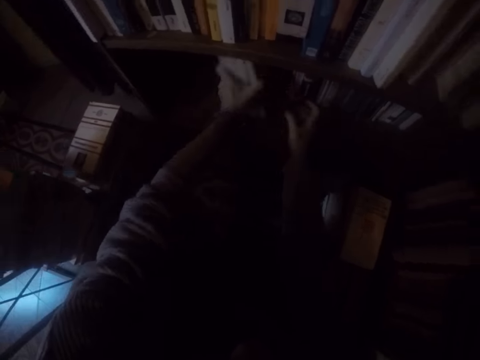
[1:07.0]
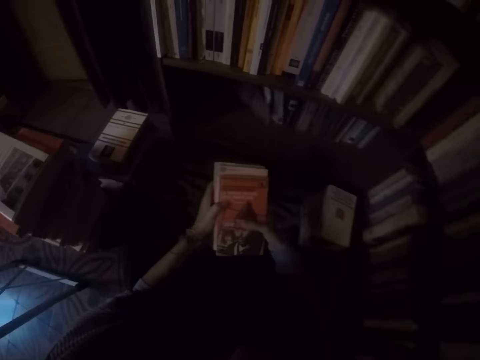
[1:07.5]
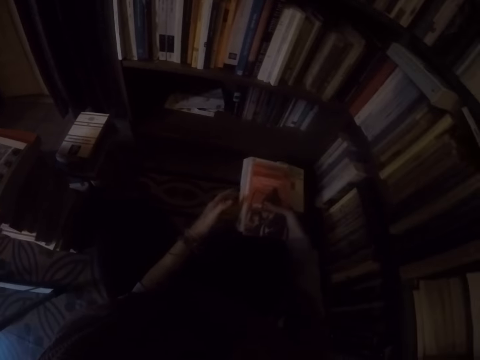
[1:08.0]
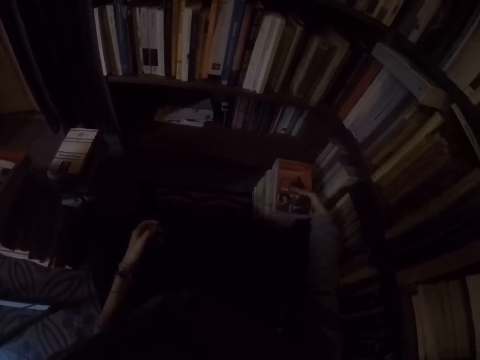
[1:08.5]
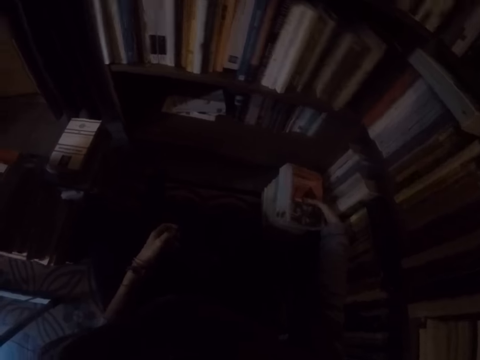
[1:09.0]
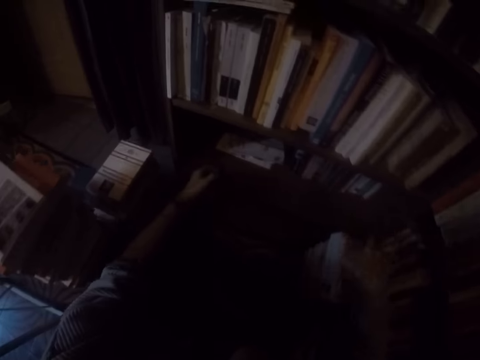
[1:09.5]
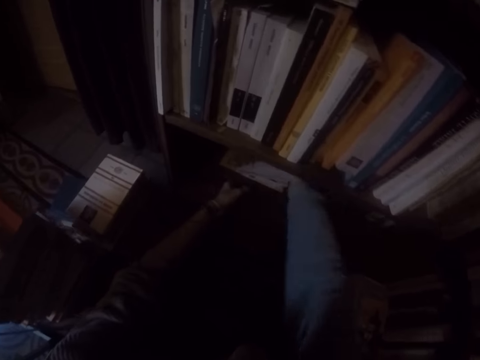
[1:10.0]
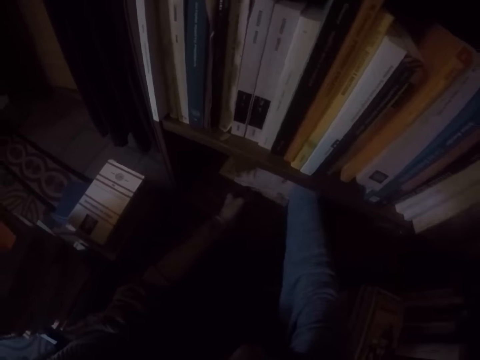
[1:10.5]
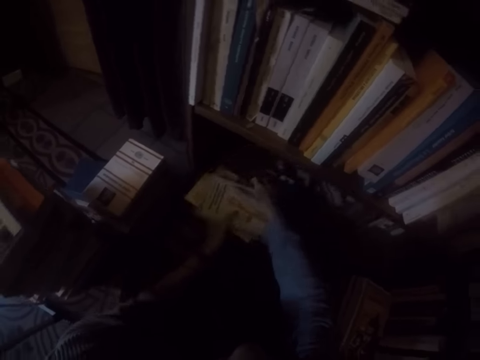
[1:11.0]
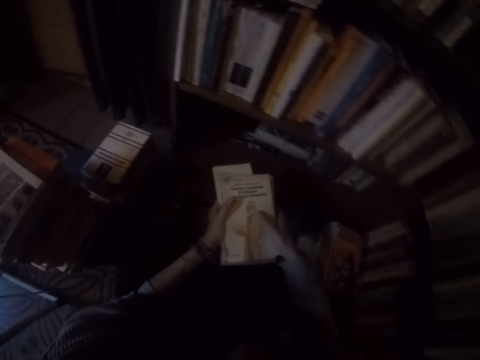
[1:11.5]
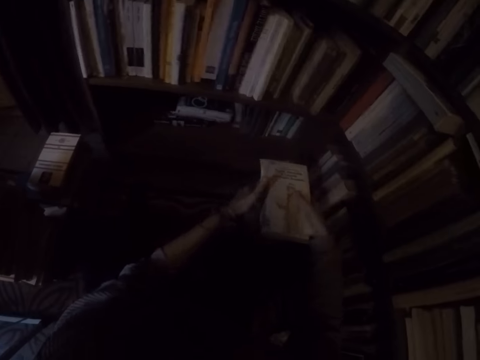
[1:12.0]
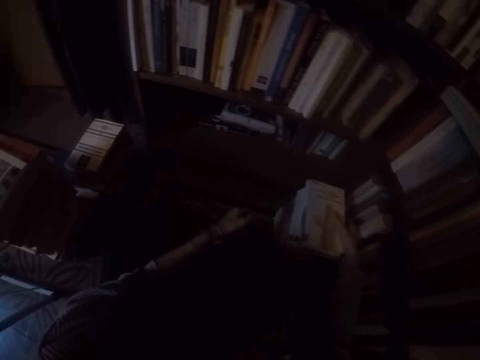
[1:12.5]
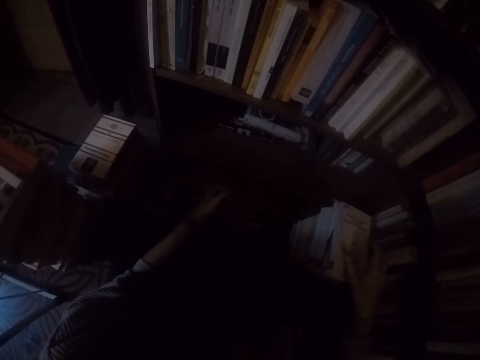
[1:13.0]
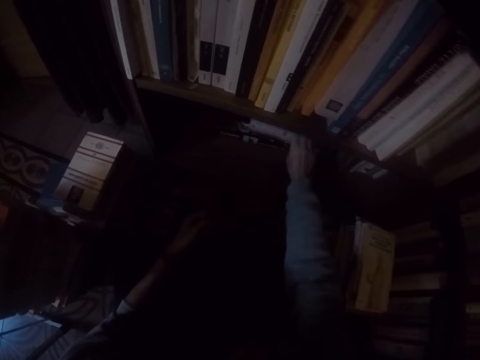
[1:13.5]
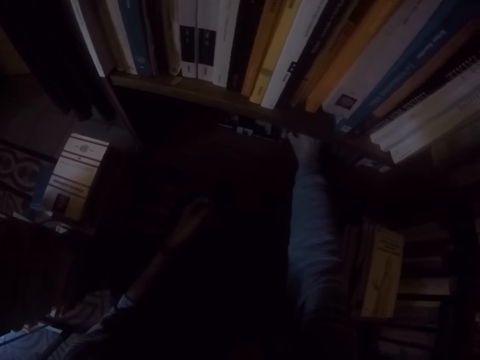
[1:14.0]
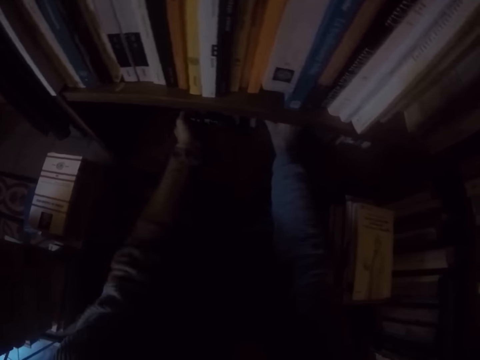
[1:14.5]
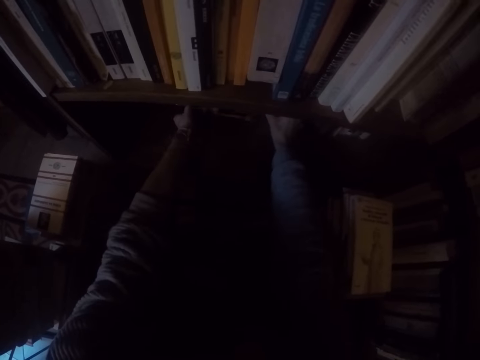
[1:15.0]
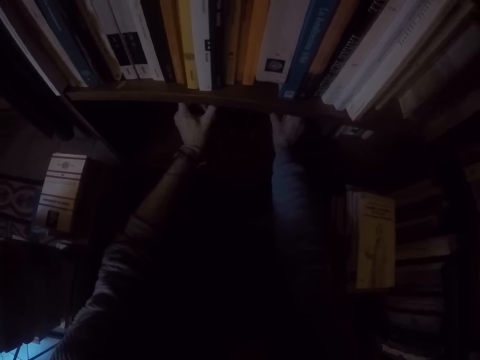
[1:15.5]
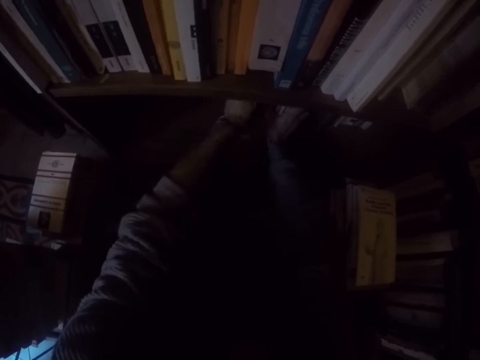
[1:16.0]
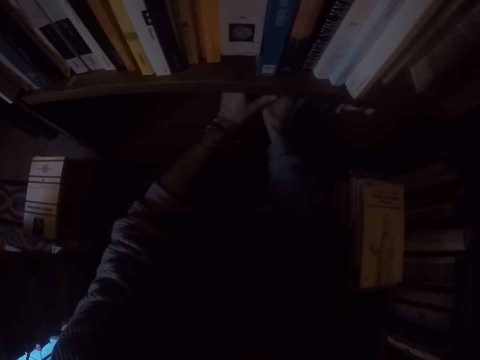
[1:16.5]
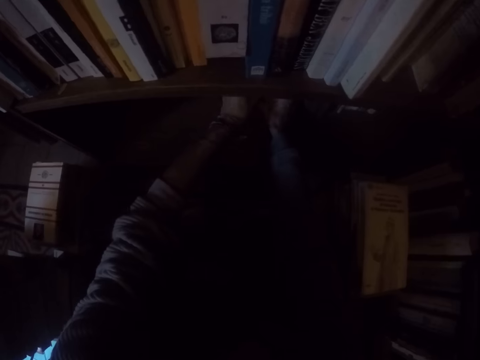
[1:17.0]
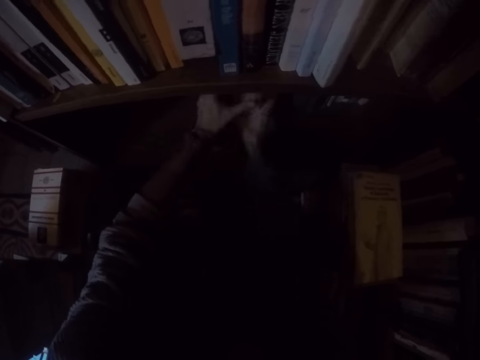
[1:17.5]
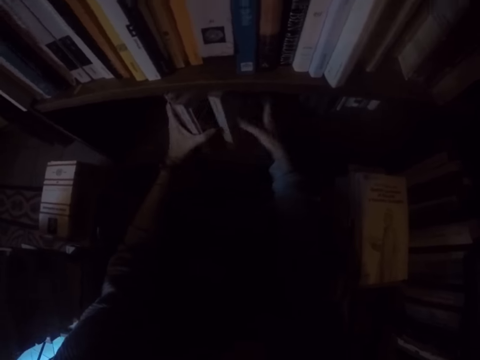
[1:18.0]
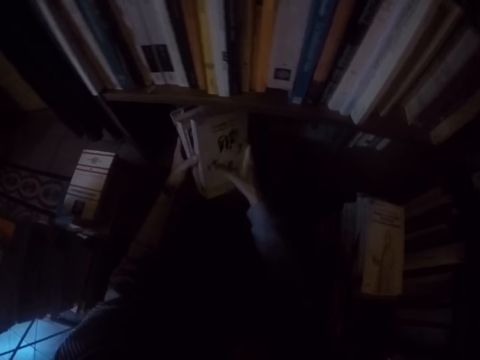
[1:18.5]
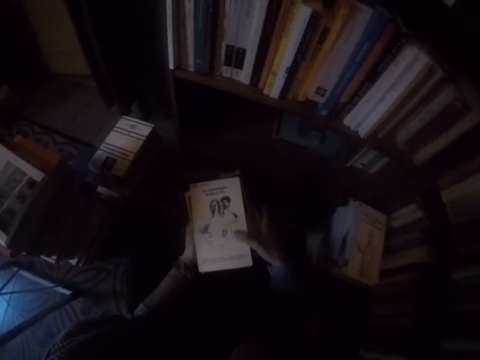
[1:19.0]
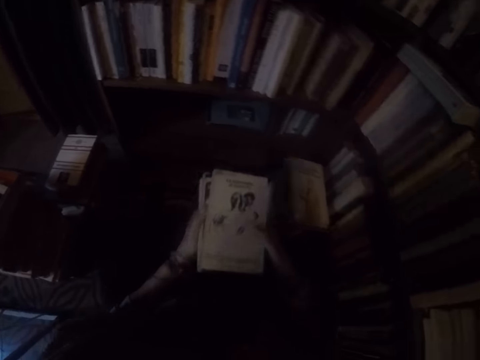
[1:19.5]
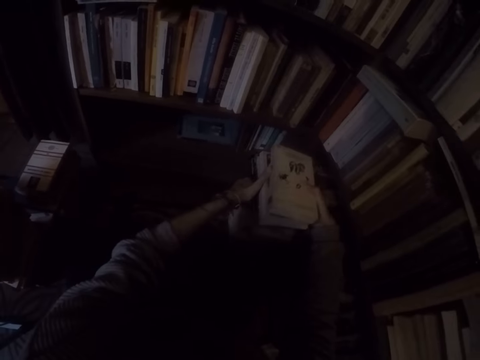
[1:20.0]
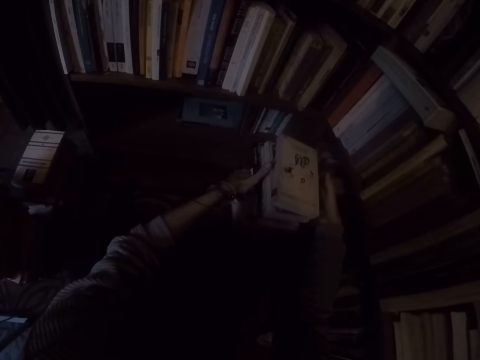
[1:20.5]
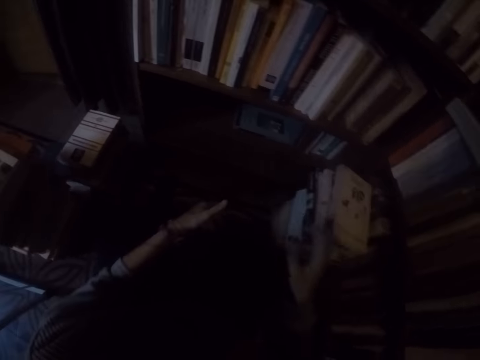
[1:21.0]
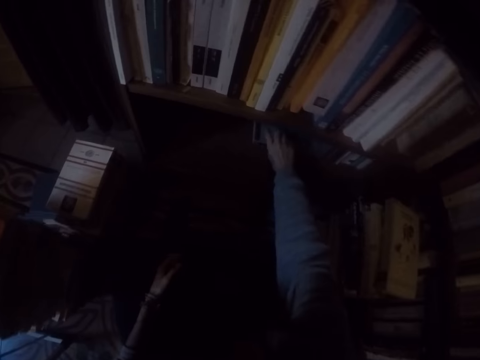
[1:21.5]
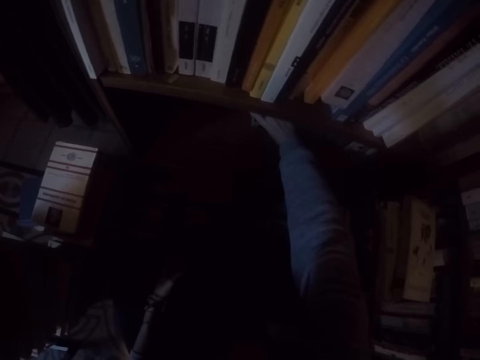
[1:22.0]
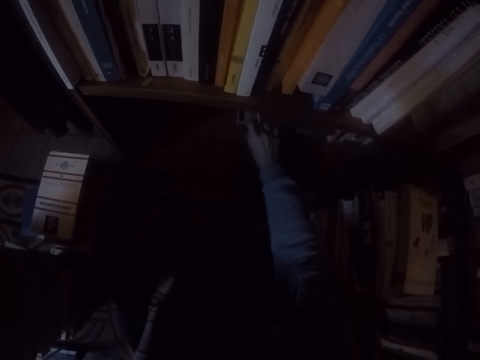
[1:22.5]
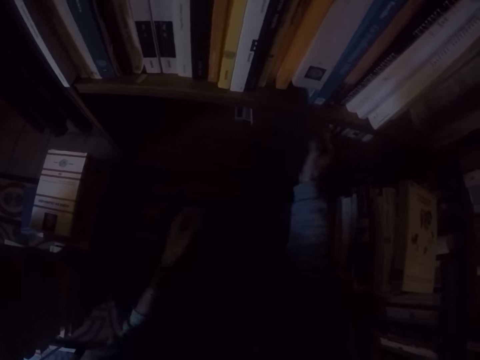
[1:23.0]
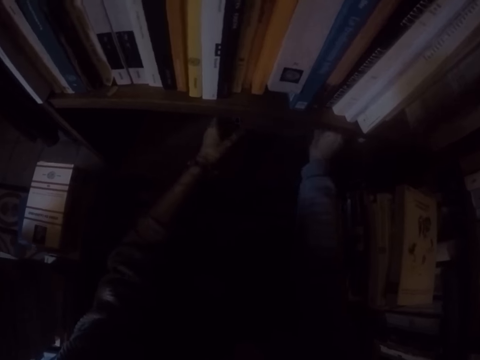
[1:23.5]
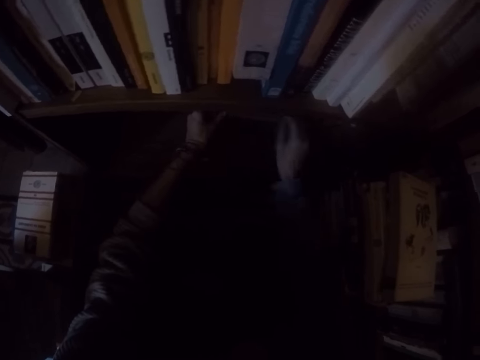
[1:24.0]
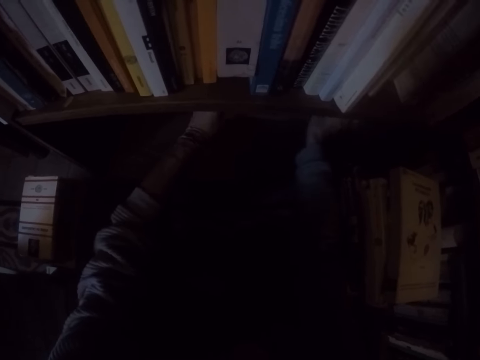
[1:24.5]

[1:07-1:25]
The camera wearer drops the books in her right hand on the ground. She pulls out a book from the shelf with her right hand. She passes the book in her right hand to her left hand. She drops the books in her right hand on the ground. She pulls out books from the shelf with both hands. She moves the books in the bookshelf. She takes the book from the bookshelf. She drops the books in both hands on the ground. She pulls out books from the shelf with both hands.

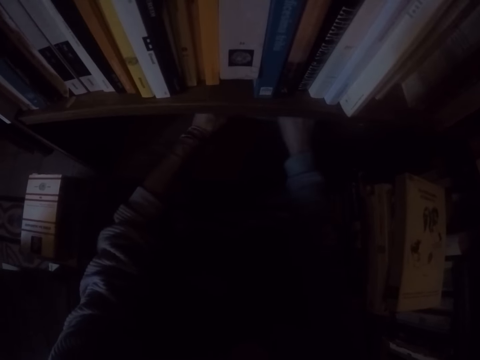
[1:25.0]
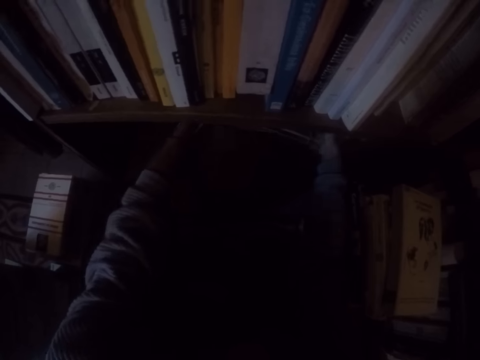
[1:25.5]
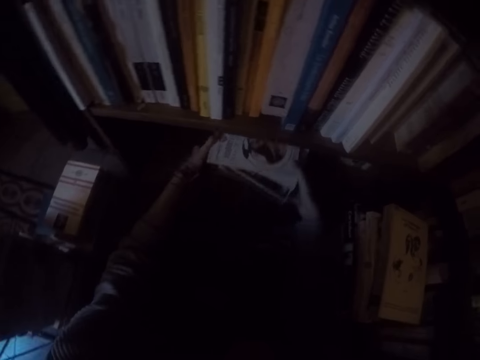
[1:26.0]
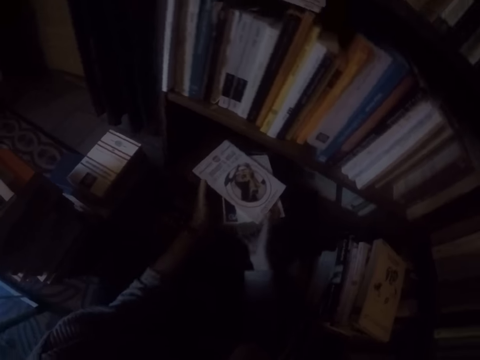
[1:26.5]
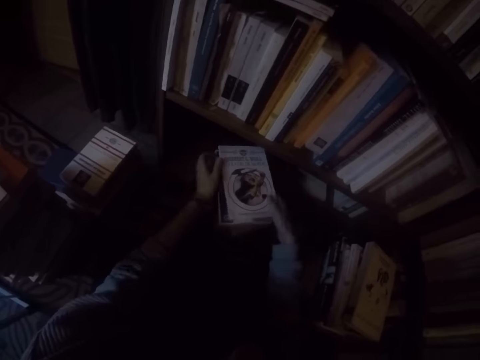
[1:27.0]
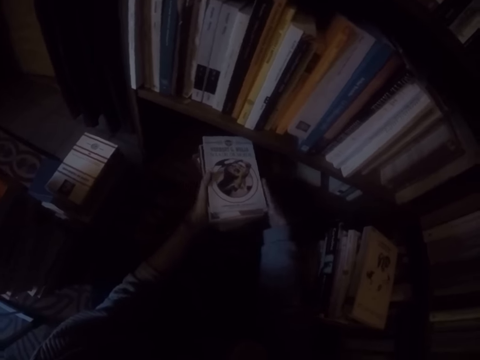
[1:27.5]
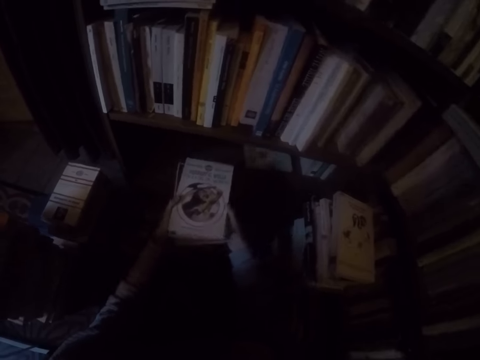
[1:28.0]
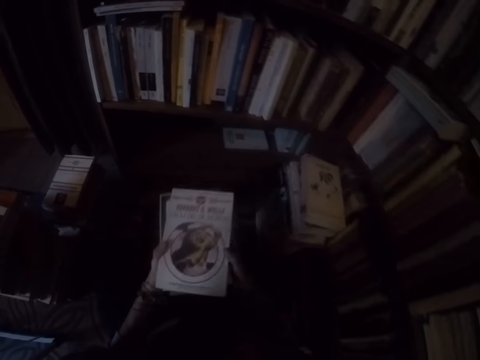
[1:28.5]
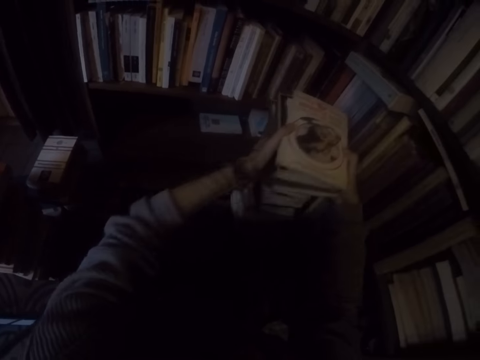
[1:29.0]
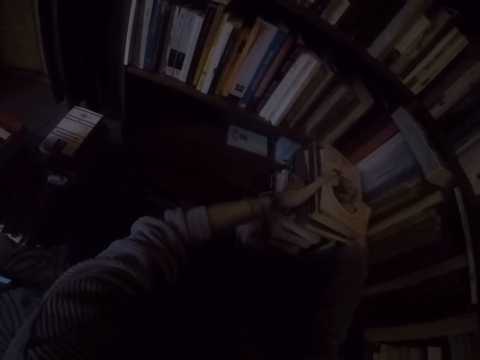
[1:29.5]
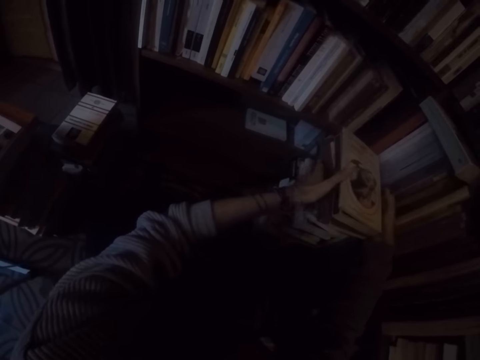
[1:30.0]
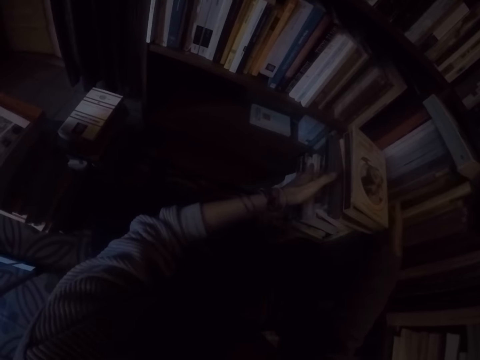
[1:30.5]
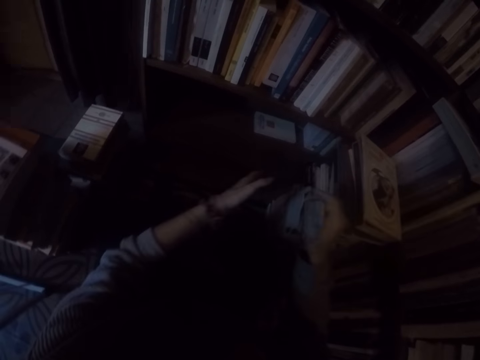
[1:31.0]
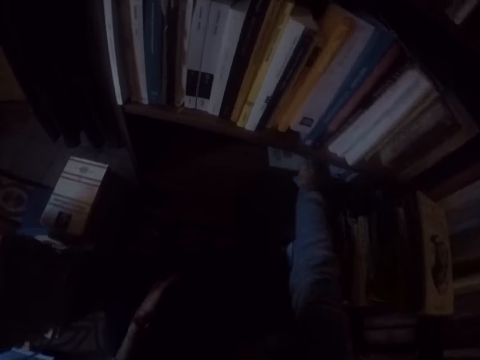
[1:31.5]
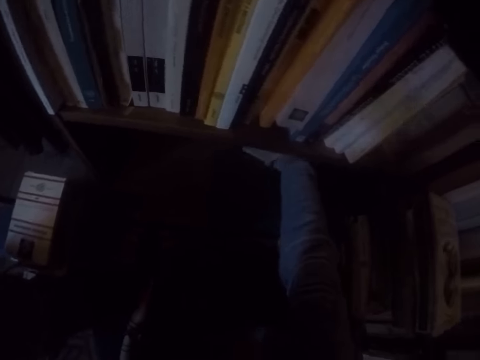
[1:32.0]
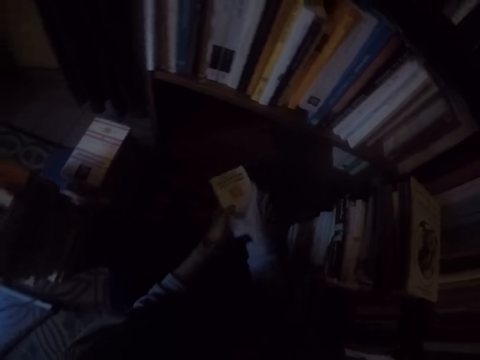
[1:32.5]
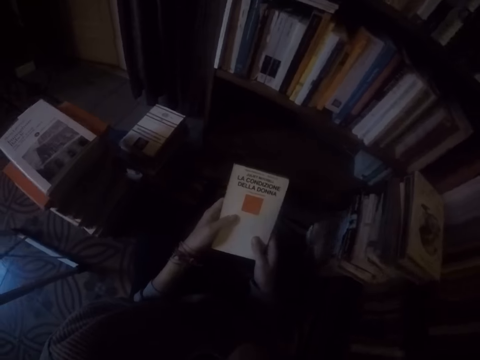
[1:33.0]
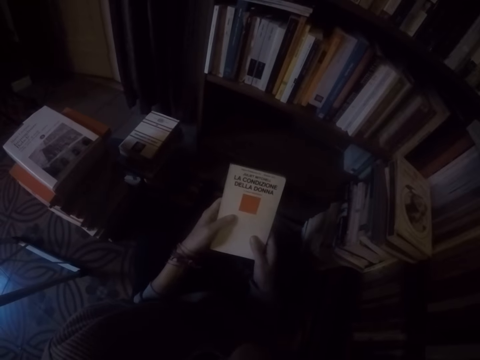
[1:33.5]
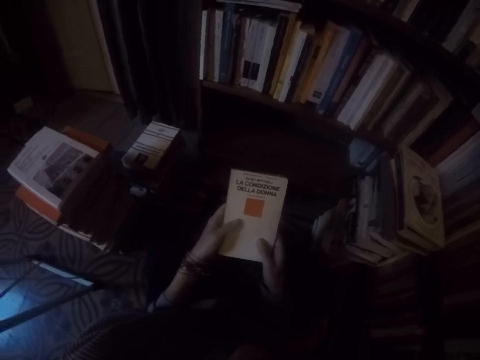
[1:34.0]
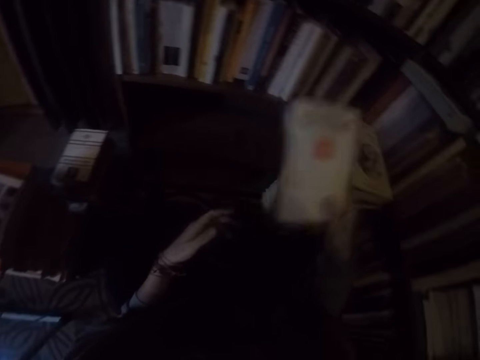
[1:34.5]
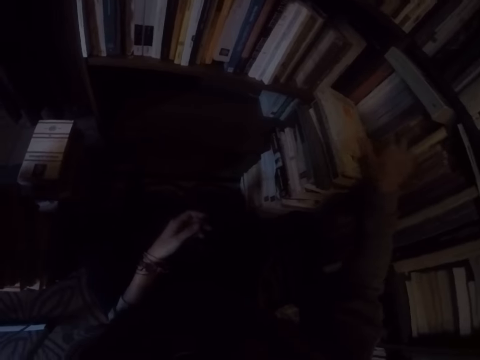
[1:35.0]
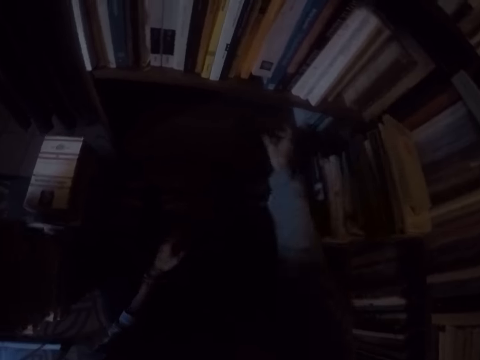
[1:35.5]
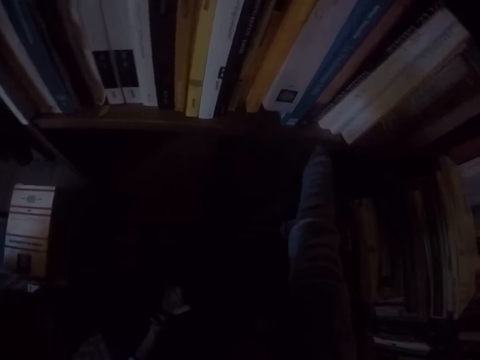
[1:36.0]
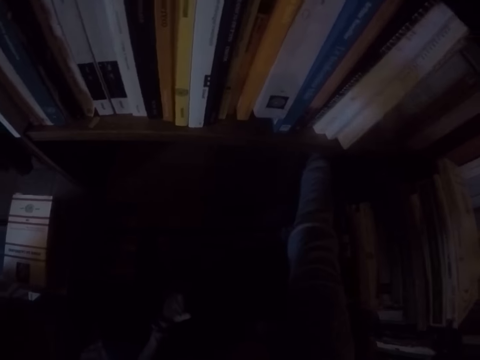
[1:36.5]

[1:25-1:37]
The camera wearer moves the books. She drops the books in both hands on the ground. She pulls out a book from the shelf with her right hand. She passes the book in her right hand to her left hand. She drops the books in her right hand on the ground. She pulls out books from the shelf with her right hand.
